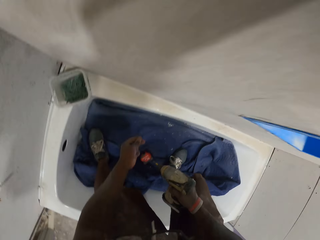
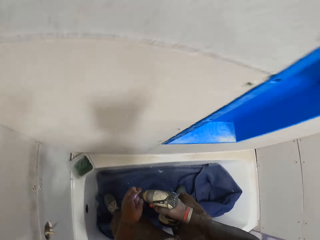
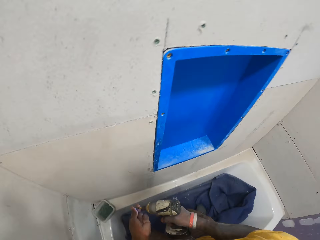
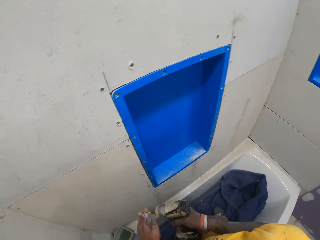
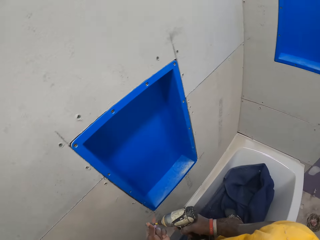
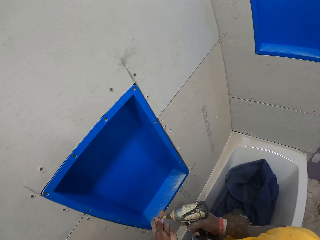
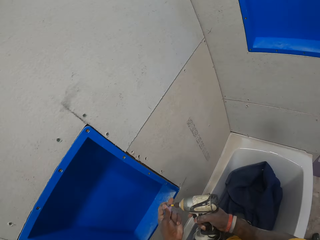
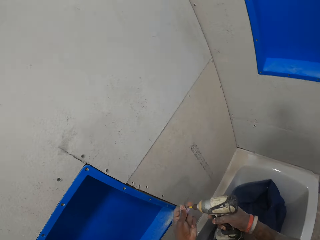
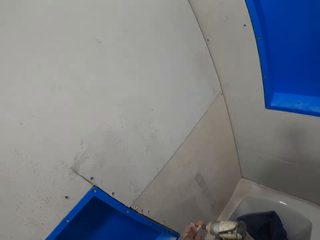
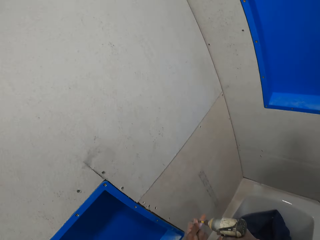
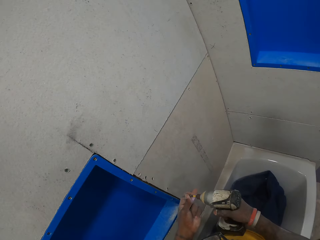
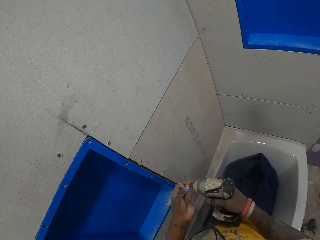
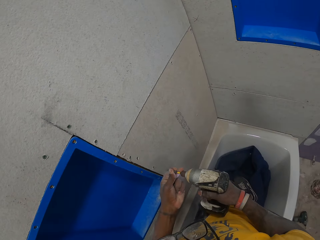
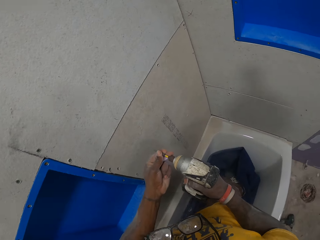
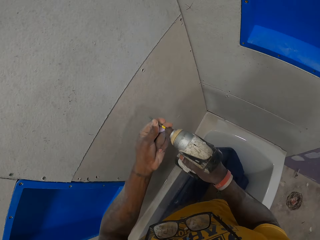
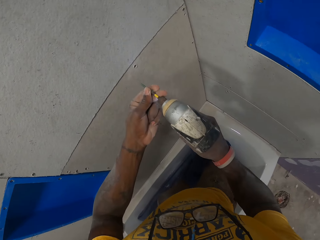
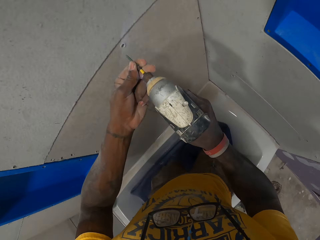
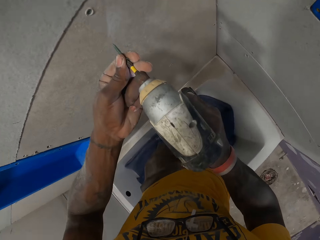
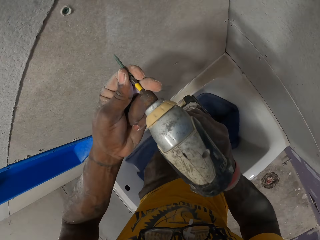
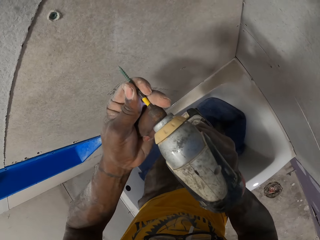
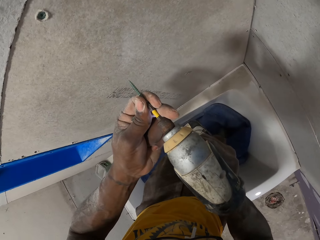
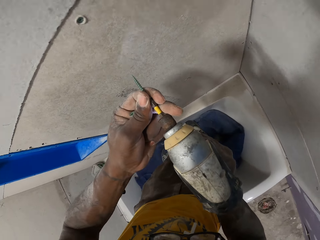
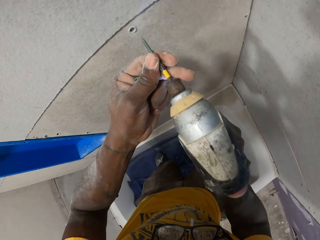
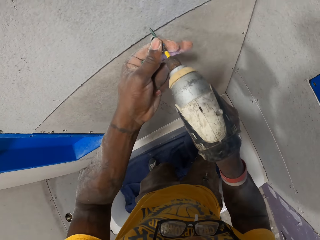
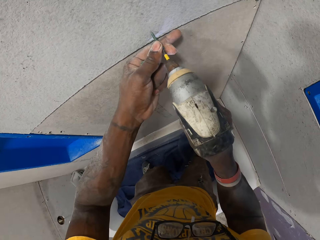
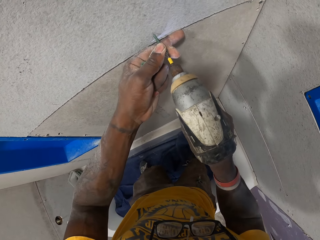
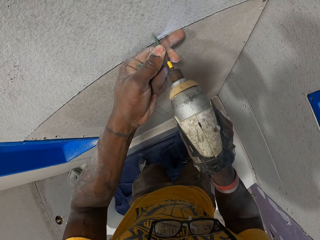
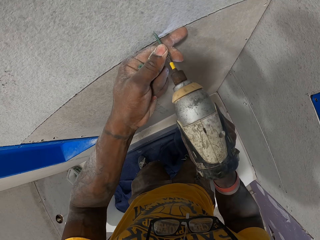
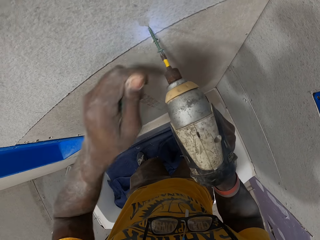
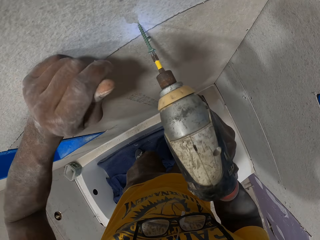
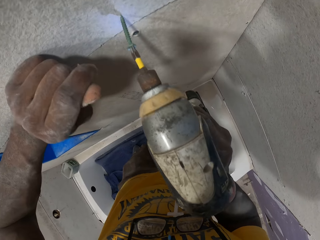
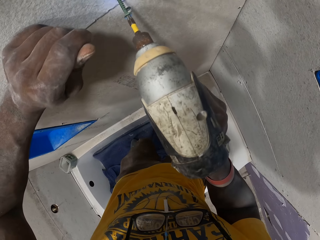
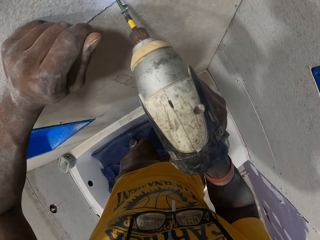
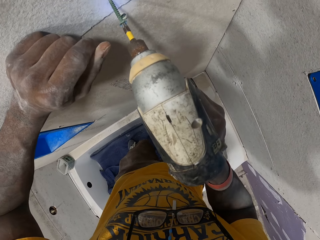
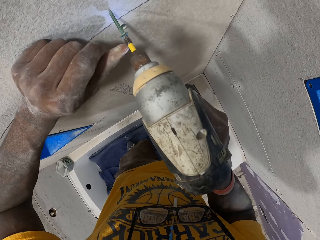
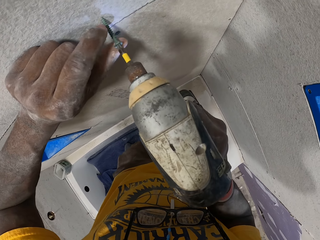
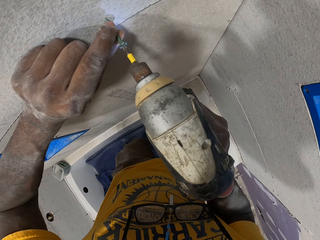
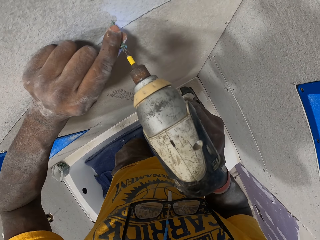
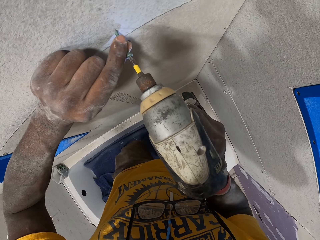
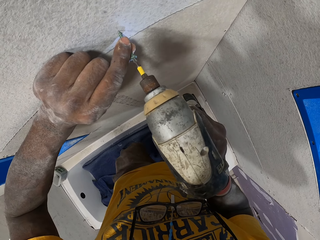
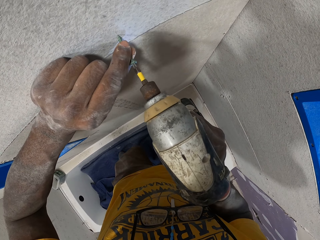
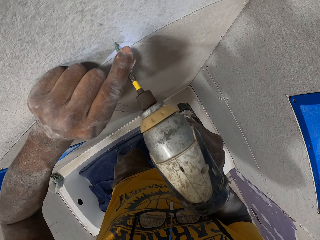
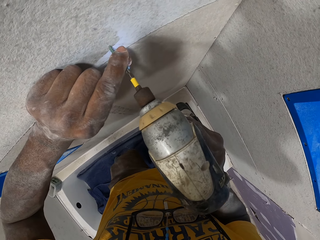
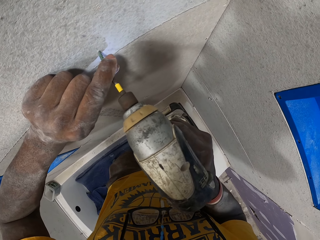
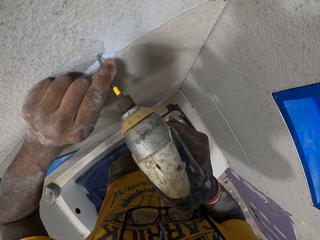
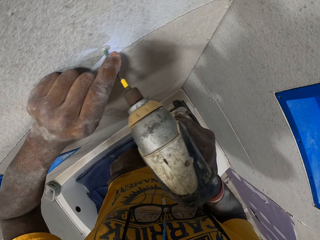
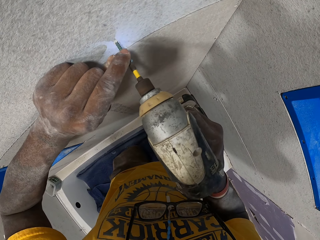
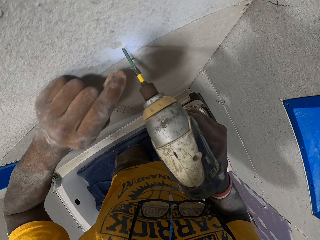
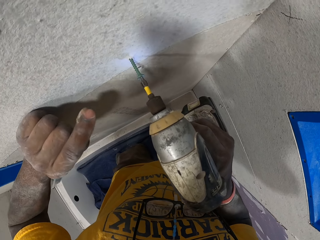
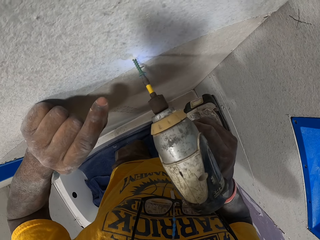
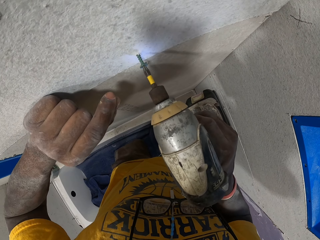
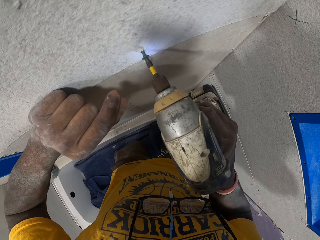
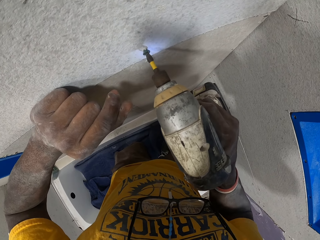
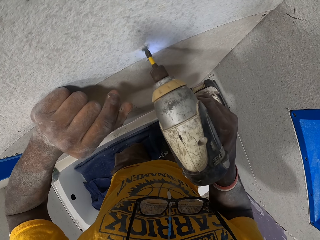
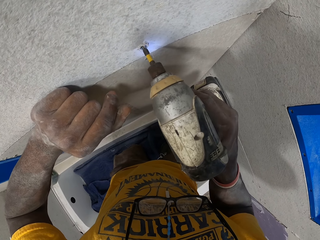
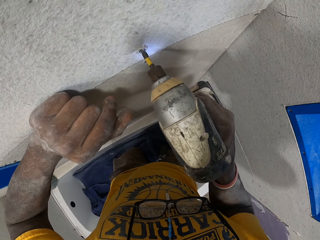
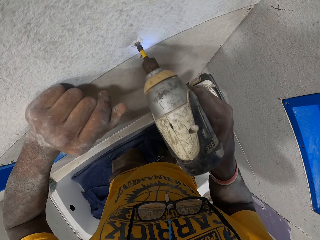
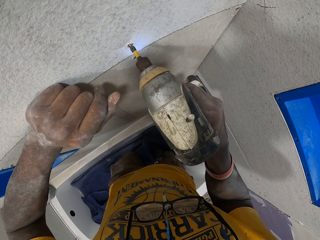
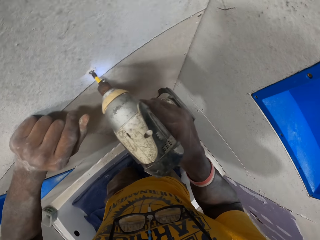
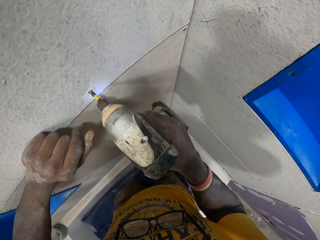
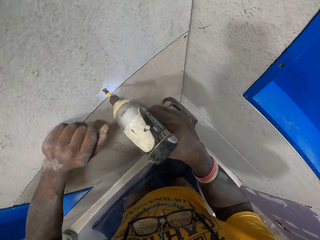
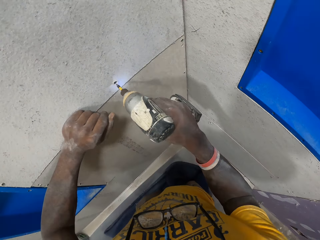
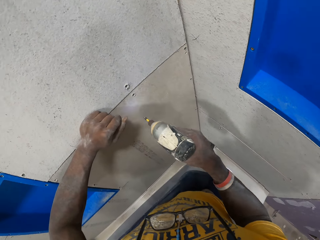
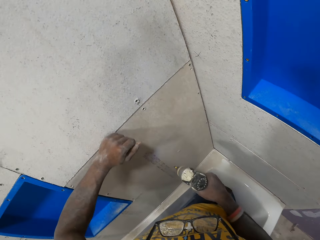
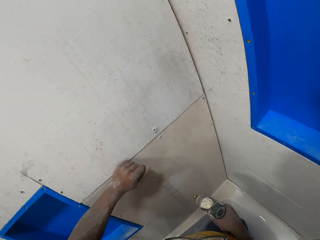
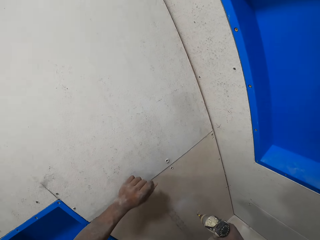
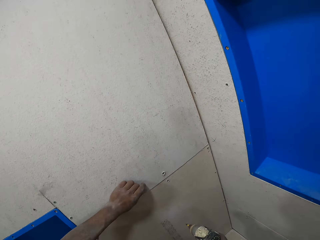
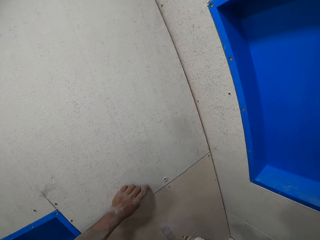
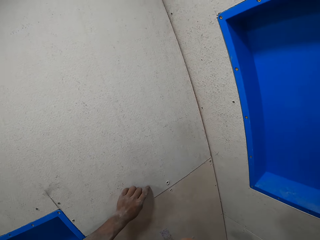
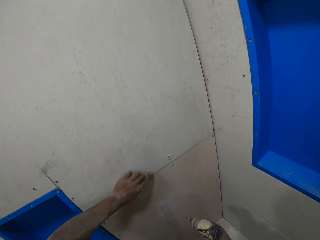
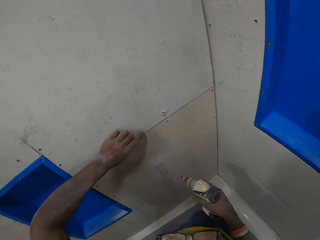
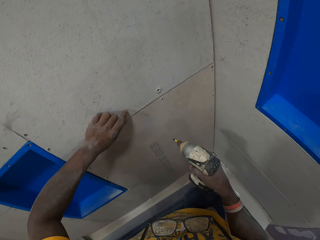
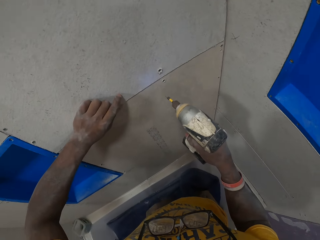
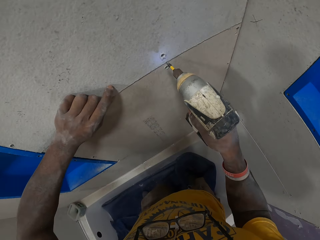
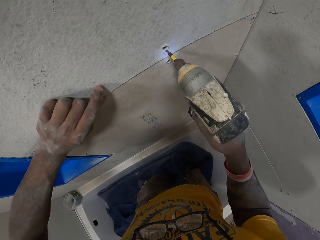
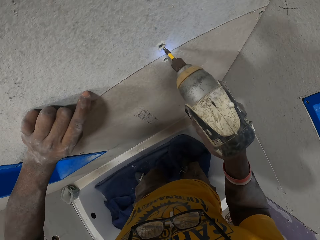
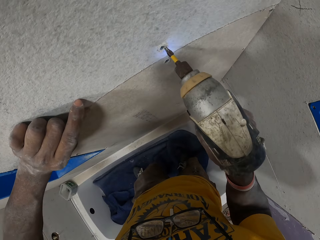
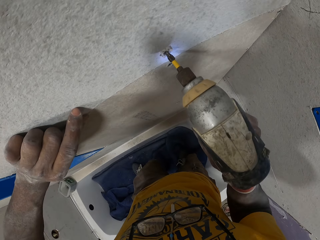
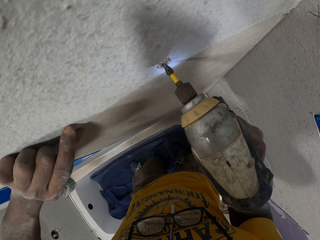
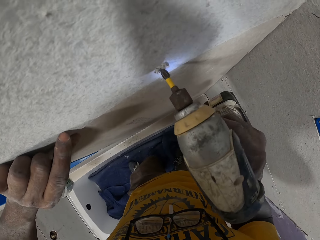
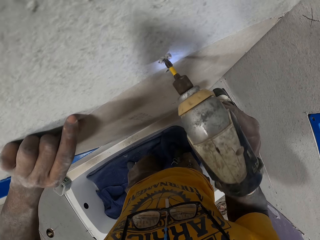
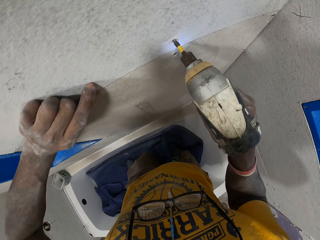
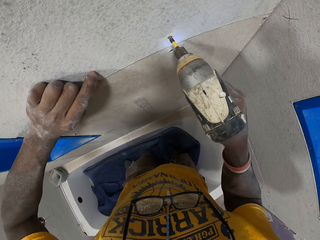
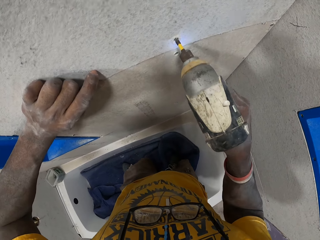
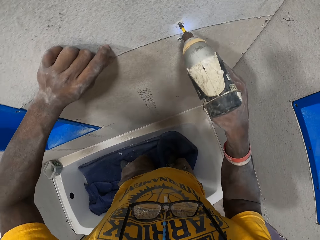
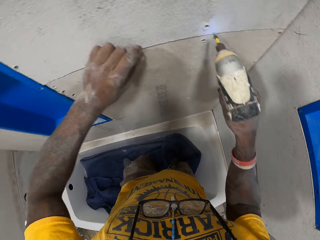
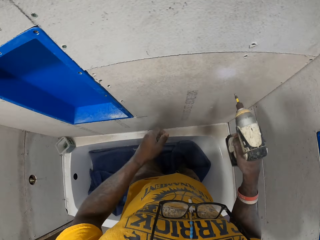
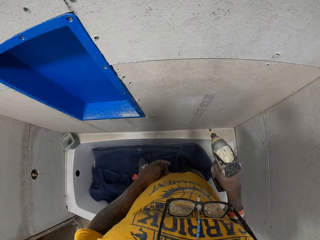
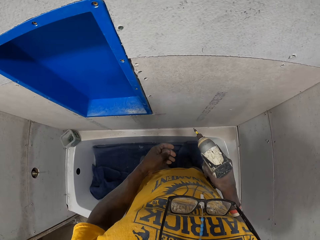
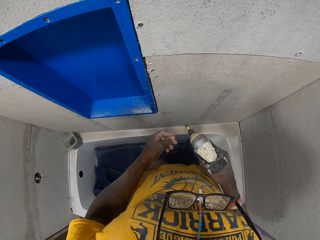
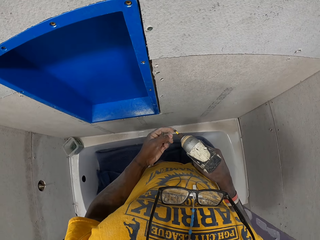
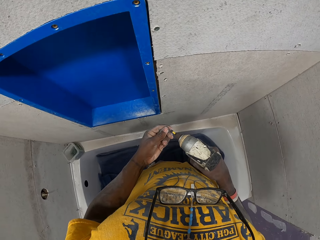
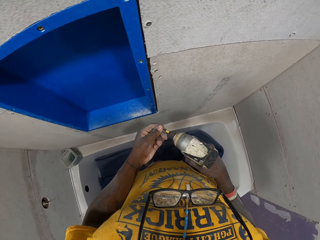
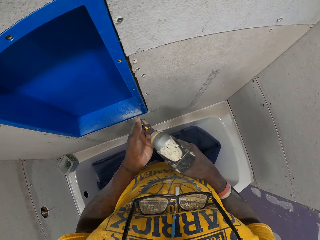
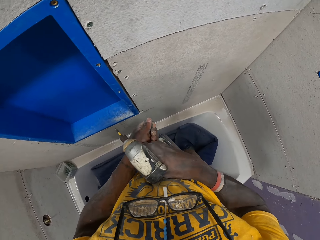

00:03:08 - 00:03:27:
The camera wearer picks a screw from the bathtub with his left hand. He takes the drill bit. He fixes the drill bit on the drilling machine. He drills the screw on the slate sheet or cardboard on the wall with the drill in his right hand. He looks at the cardboard. He drills the cardboard on the wall. He holds the drilling machine.

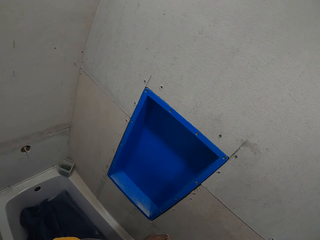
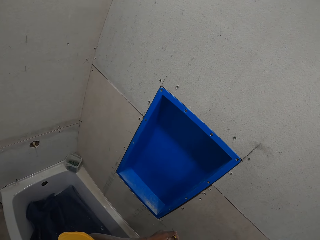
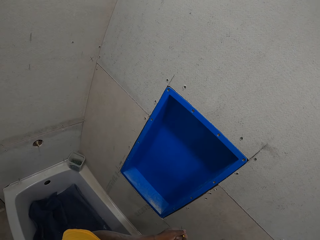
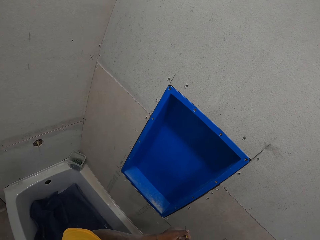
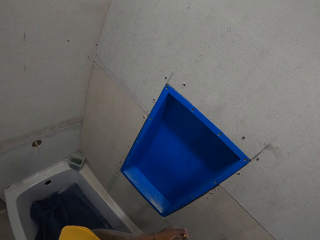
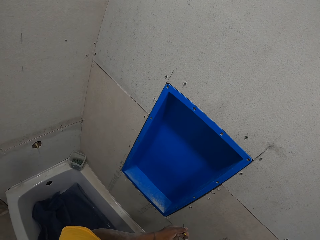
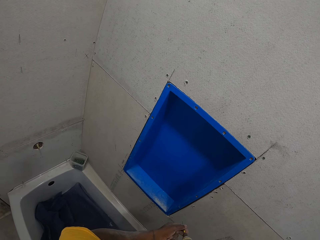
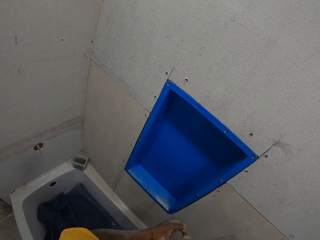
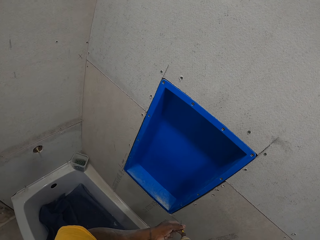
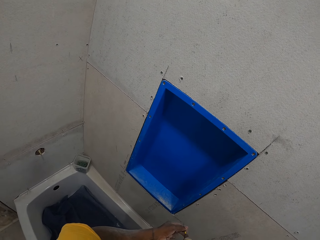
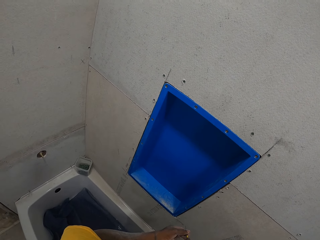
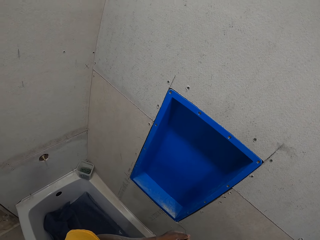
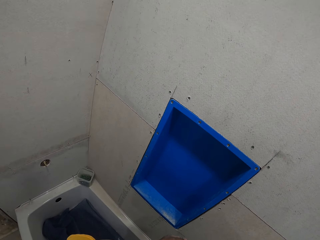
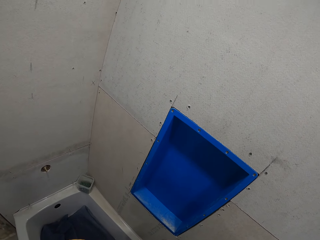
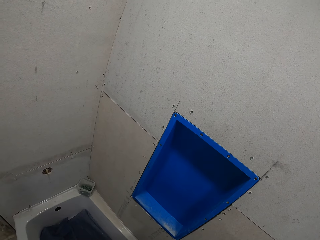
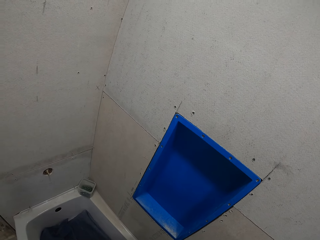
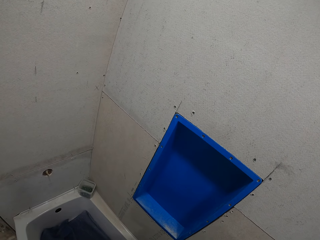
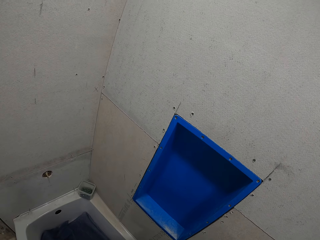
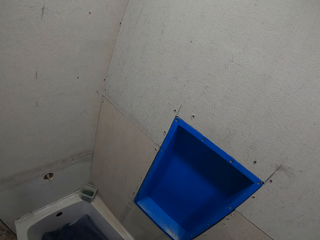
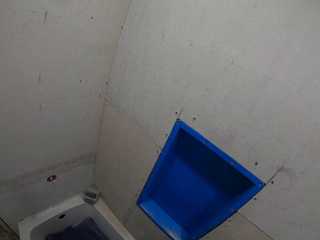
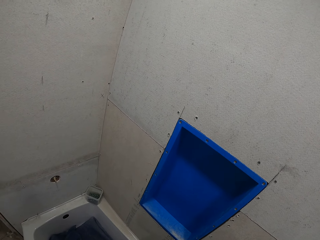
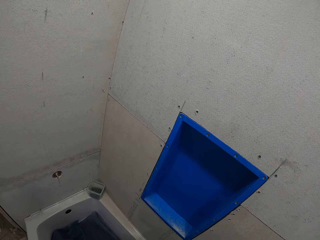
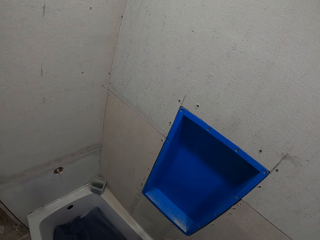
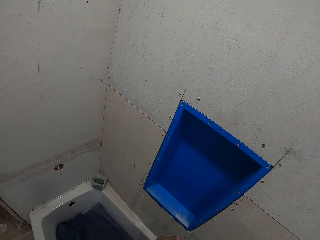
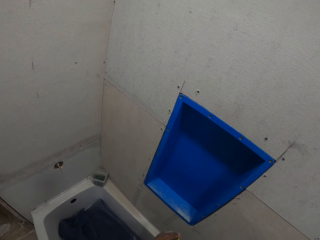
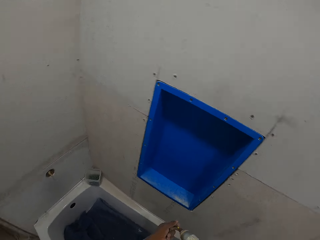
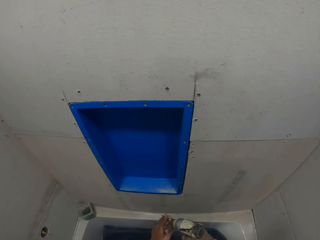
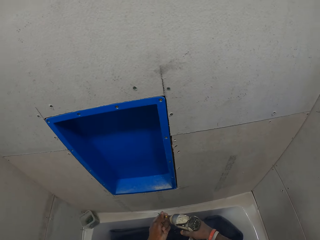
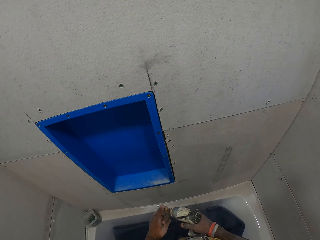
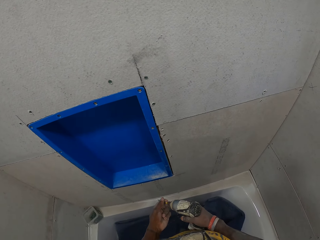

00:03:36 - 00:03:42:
The camera wearer looks at the cardboard.
